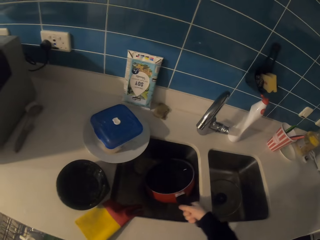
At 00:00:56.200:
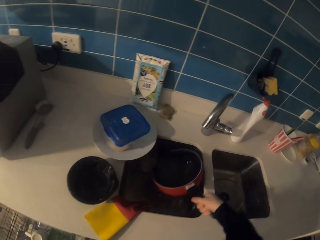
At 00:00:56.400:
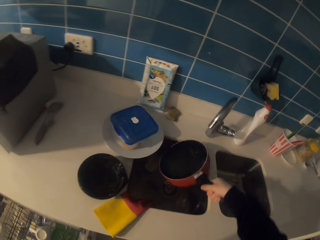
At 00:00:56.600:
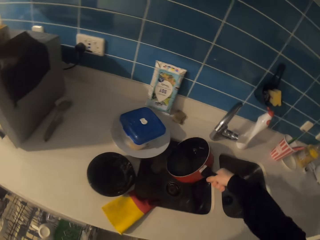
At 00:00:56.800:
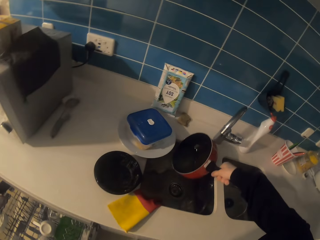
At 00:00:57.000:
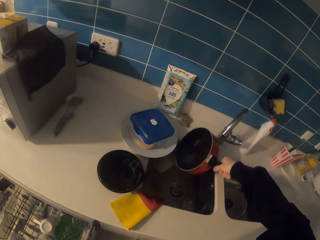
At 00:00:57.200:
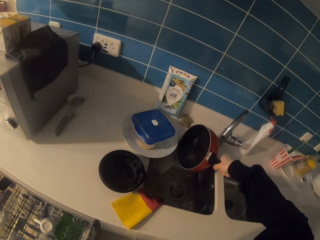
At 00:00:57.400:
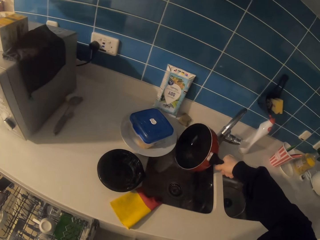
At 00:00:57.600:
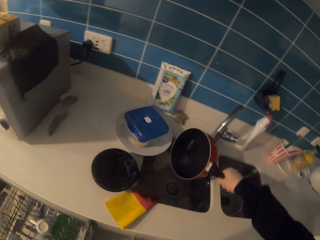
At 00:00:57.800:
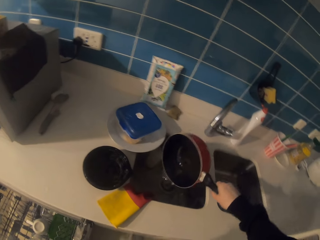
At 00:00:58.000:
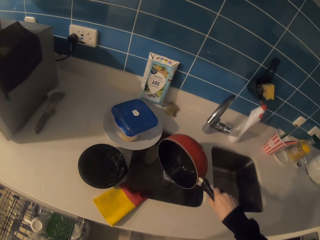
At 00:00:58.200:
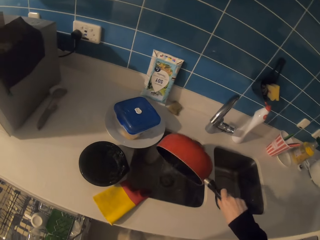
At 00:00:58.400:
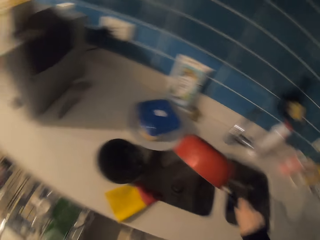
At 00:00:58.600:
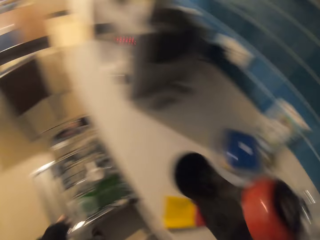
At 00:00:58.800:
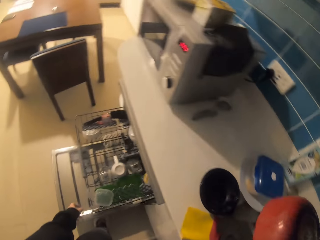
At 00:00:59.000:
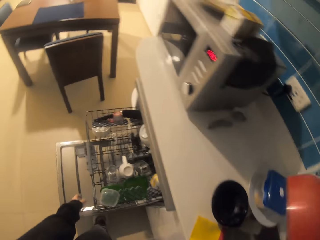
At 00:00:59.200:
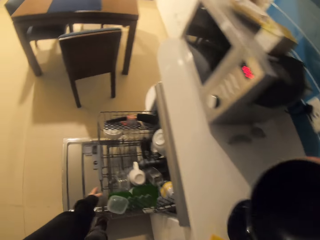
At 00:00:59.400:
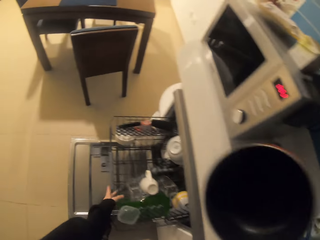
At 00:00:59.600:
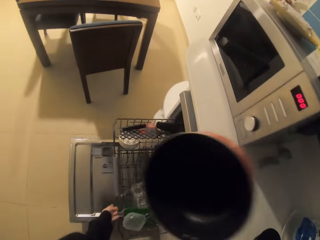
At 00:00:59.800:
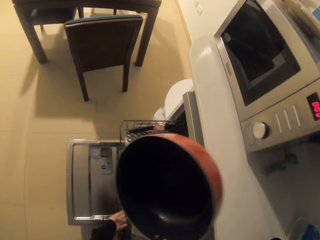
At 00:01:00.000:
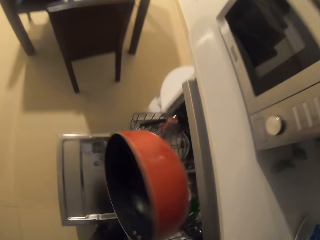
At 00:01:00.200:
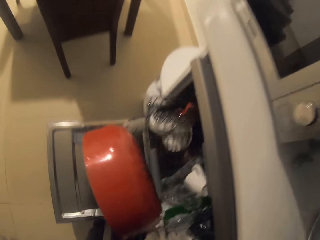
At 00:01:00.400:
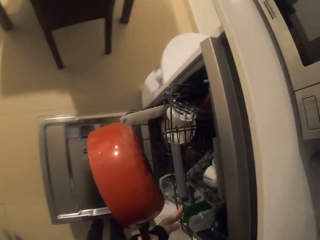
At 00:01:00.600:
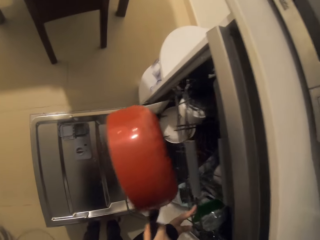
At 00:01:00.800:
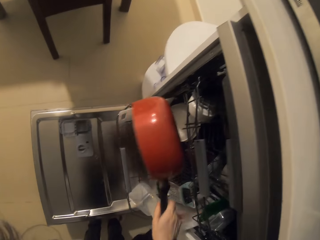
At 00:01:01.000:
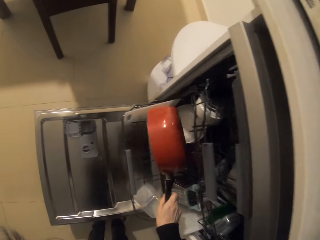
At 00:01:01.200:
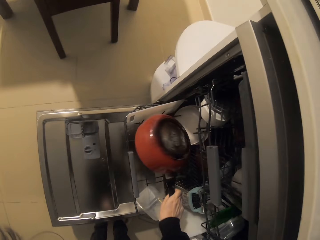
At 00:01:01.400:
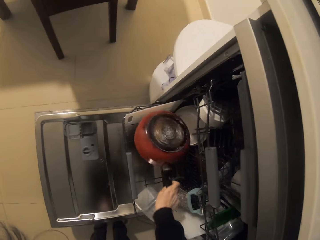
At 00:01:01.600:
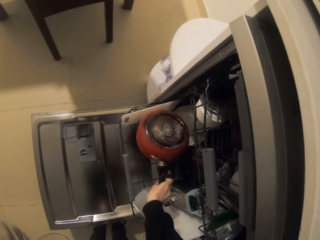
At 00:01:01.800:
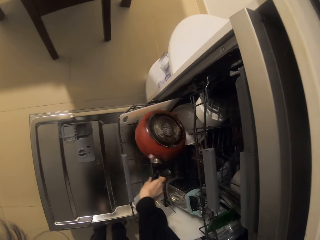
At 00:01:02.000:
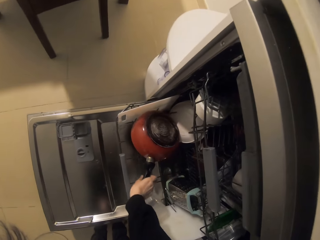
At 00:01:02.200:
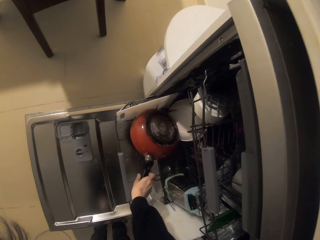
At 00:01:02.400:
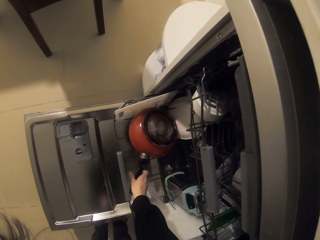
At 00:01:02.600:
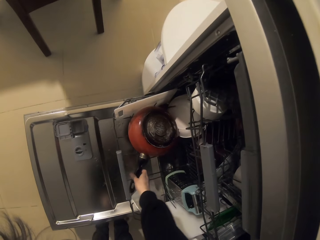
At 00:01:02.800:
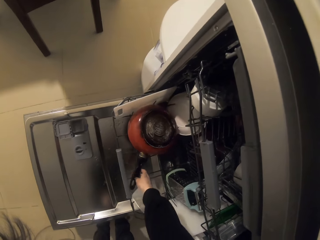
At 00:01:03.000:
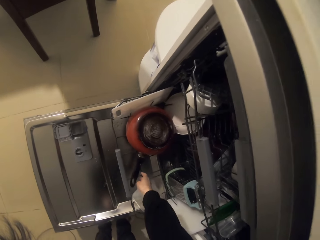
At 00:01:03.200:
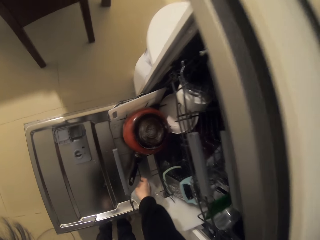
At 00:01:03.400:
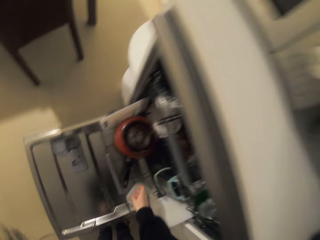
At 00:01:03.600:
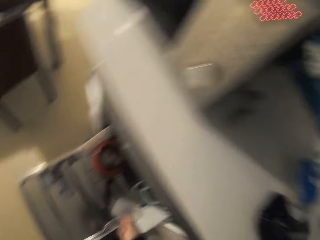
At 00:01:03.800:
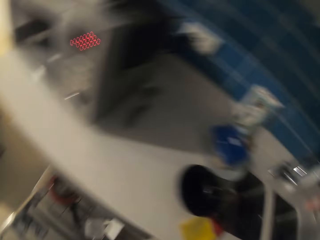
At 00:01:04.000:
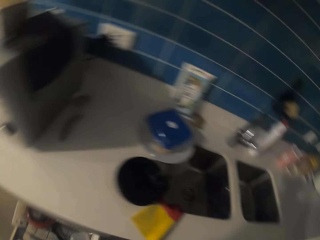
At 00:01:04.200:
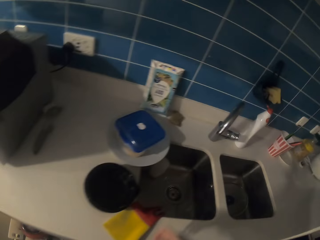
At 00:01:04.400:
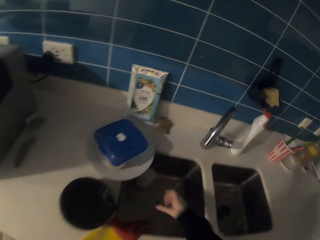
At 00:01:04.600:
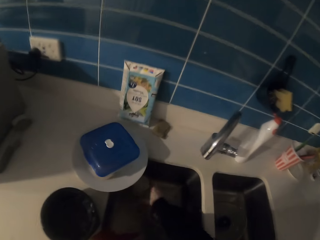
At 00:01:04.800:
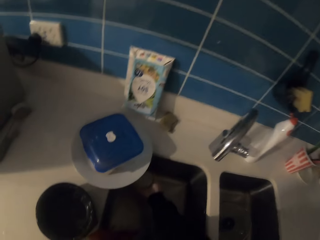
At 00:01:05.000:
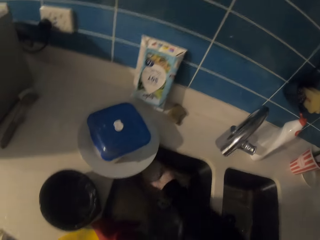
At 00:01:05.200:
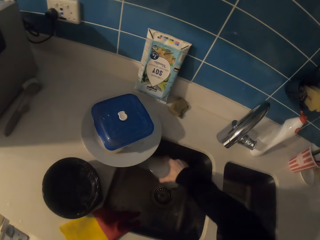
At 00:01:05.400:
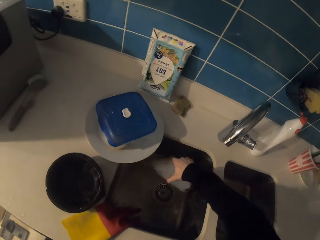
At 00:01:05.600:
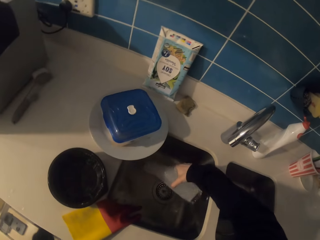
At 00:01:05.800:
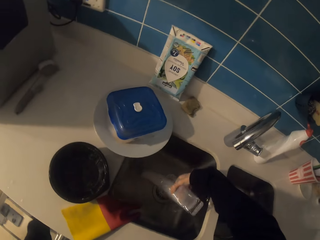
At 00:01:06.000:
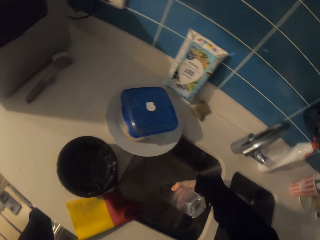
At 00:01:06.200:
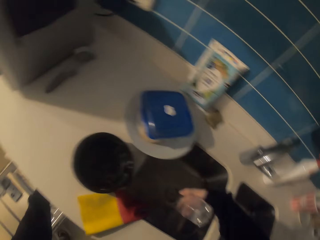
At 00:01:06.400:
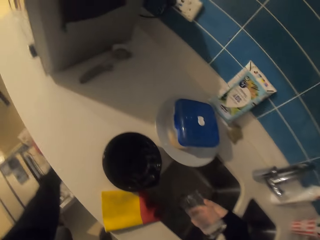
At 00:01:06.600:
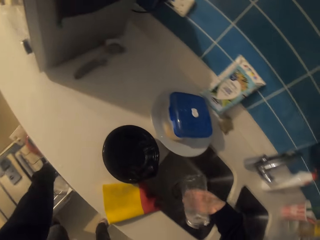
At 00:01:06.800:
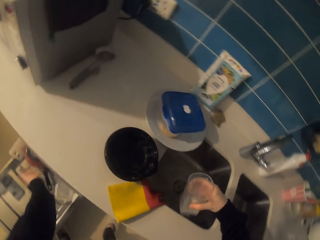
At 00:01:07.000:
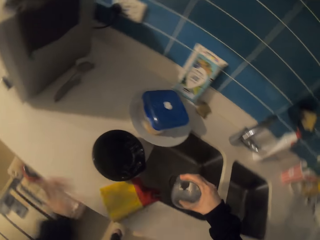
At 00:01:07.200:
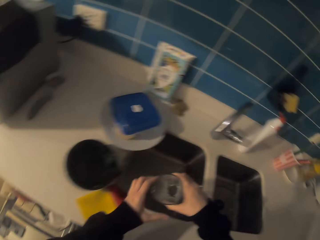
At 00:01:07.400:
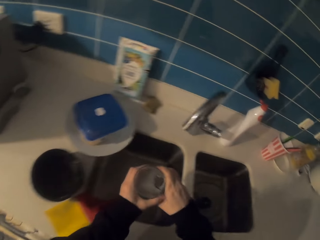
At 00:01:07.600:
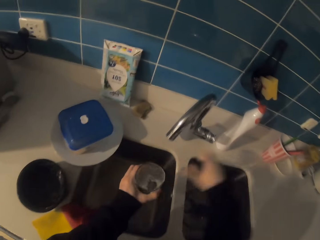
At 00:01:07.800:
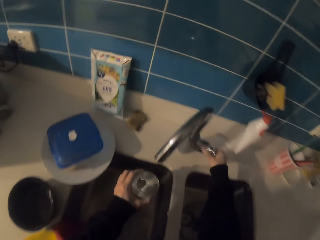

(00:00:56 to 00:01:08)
The camera wearer lifts up a cooking pan. They pour water from the cooking pan in the sink. They push a tray inside the washing machine. They put the cooking pan on the tray. They pick up a glass. They pour water from the glass in the sink.

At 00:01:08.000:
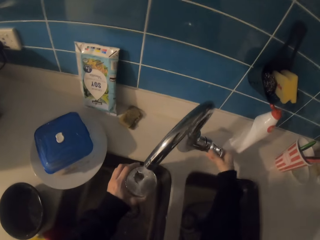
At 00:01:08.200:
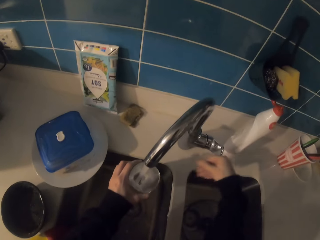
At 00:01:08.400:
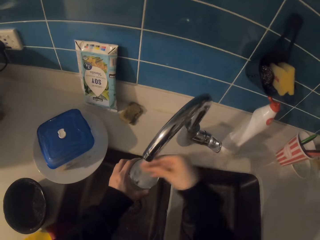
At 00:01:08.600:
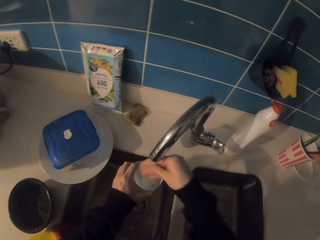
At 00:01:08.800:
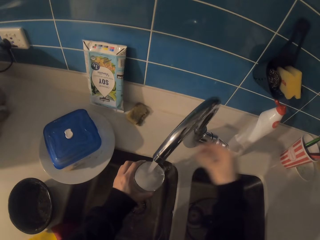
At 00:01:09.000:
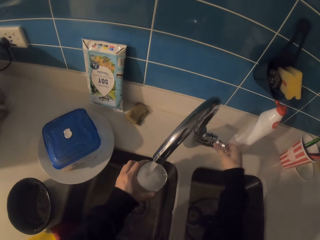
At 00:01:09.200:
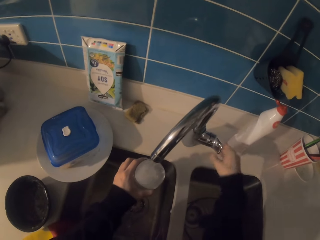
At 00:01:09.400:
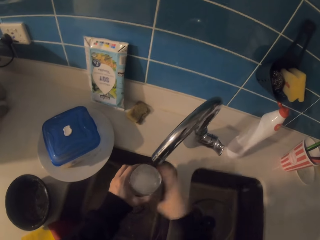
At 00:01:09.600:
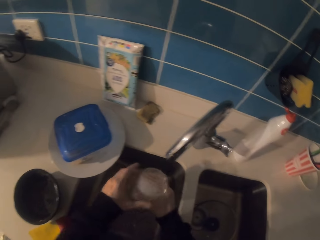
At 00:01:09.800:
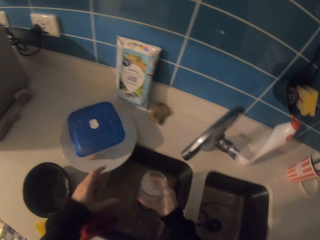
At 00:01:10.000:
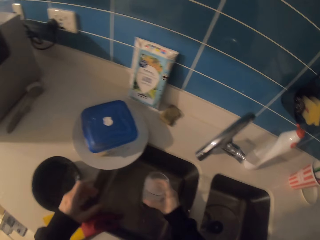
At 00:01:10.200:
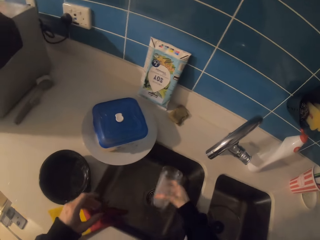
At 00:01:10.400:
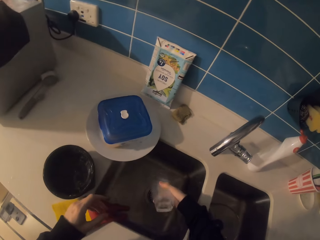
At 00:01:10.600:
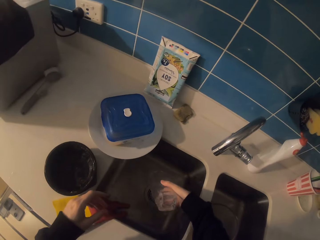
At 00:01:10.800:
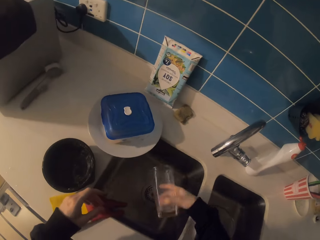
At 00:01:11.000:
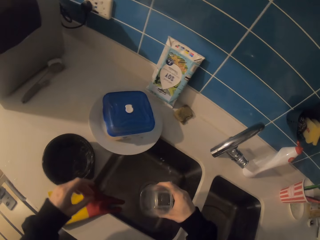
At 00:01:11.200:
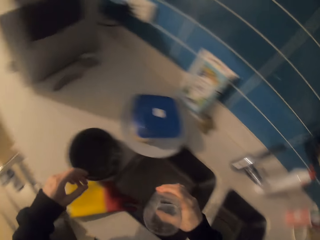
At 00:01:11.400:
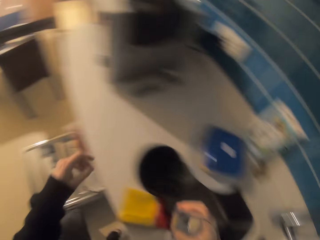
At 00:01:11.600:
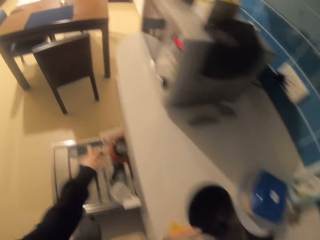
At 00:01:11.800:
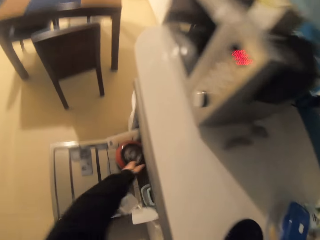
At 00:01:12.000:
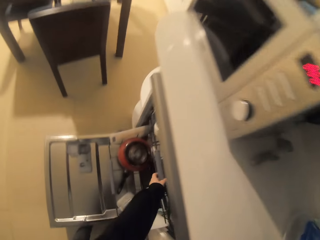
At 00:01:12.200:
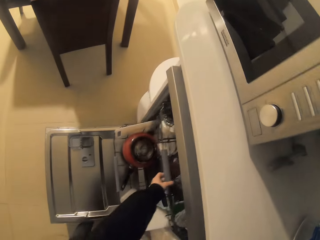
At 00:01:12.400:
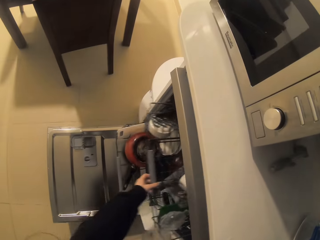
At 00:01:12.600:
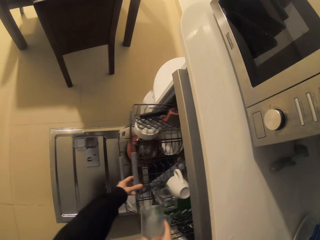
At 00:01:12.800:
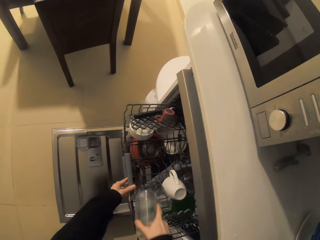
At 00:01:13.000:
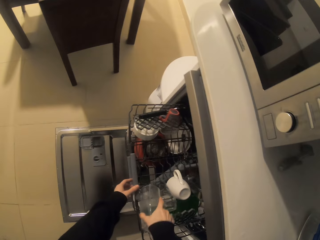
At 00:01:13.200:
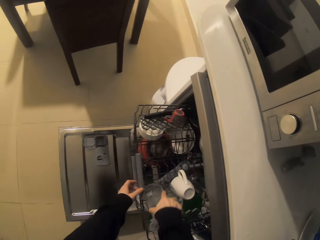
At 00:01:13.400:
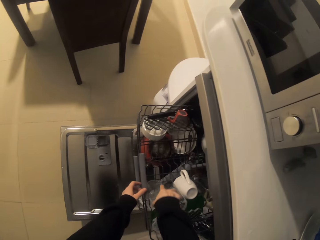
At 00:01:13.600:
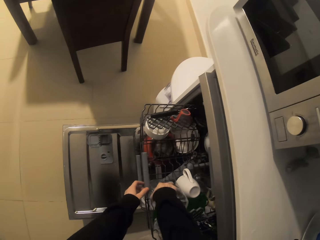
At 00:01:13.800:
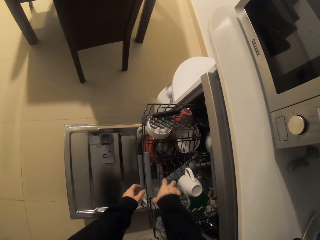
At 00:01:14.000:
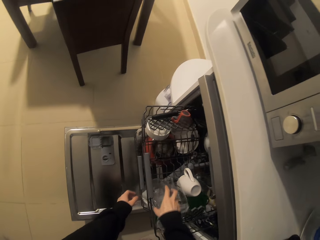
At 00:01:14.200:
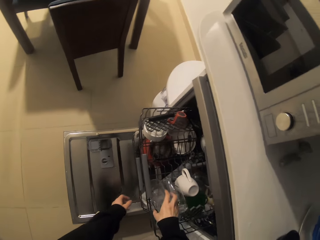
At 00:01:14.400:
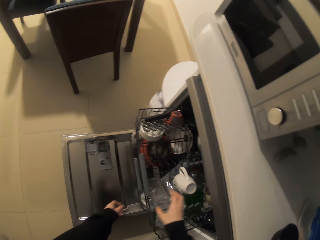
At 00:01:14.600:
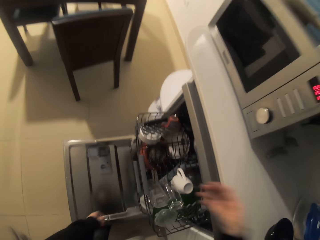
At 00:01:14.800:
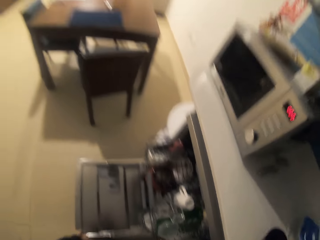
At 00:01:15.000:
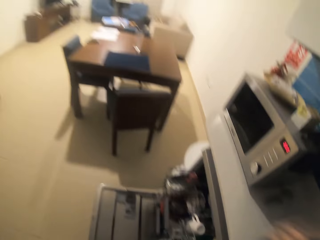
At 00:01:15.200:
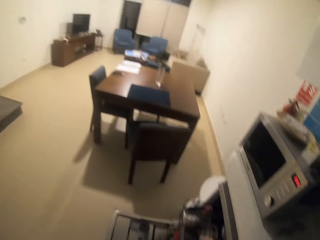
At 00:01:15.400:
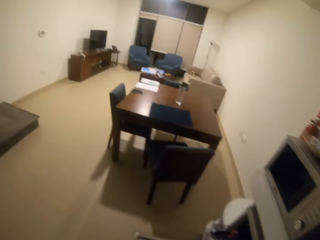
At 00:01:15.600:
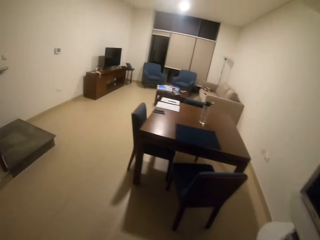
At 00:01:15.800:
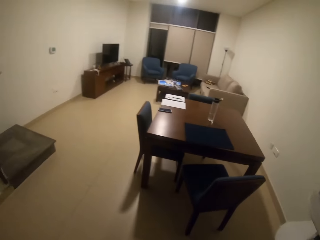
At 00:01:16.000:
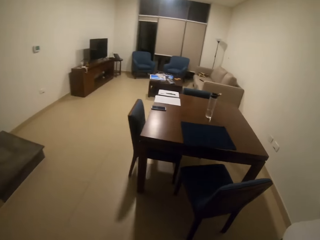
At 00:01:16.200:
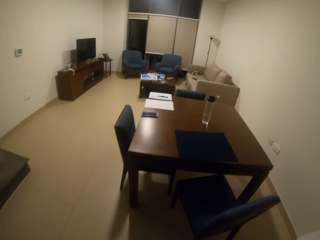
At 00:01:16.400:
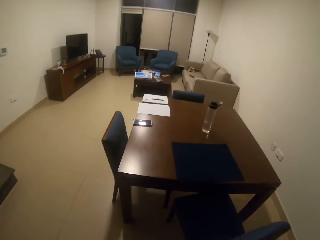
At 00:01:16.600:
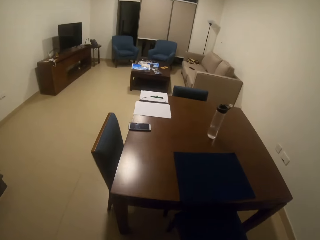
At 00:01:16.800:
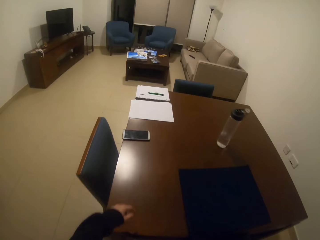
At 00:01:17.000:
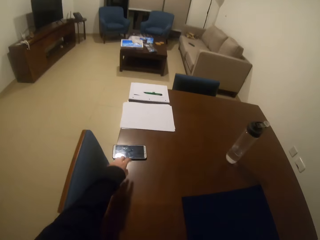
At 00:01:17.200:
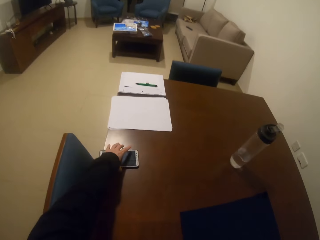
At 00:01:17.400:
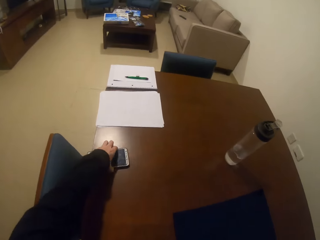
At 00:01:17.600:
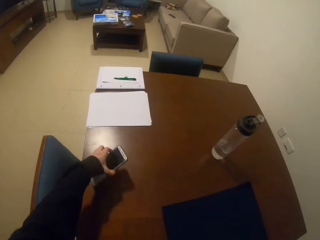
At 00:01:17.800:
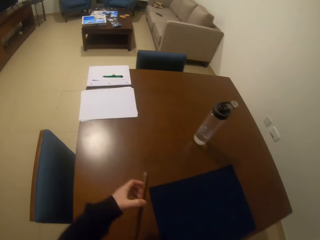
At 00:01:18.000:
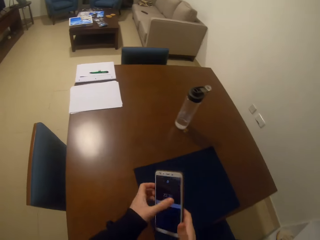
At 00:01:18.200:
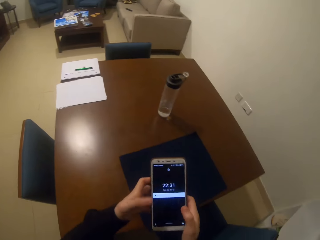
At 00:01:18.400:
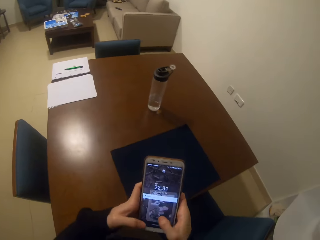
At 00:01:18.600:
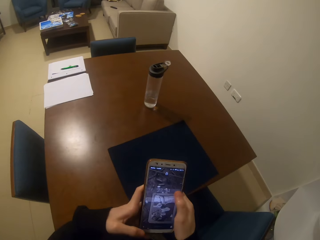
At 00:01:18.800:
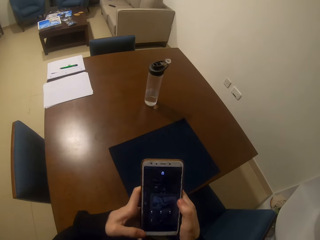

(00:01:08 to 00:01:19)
The camera wearer turns the tap on. They put water in the glass. They turn the tap off. They rinse the glass on the sink, shake the glass and pour water from the glass in the sink. They pull a tray. They put the glass on the tray in the dishwasher machine. They walk towards the dining table. They pick up a phone from the table and operate the phone.
